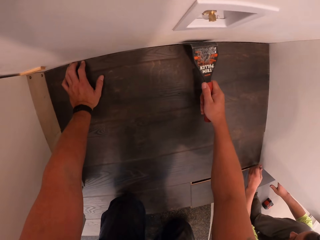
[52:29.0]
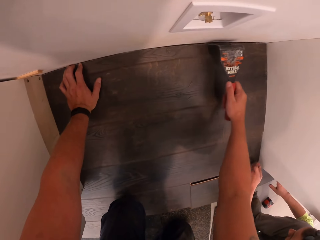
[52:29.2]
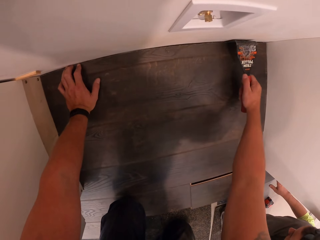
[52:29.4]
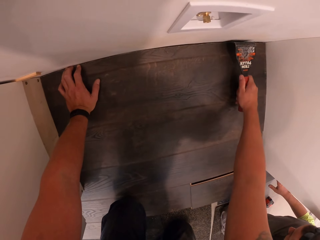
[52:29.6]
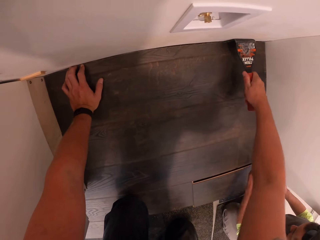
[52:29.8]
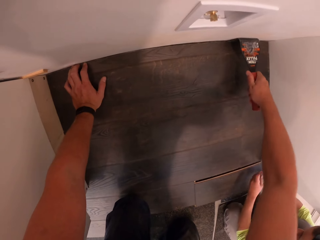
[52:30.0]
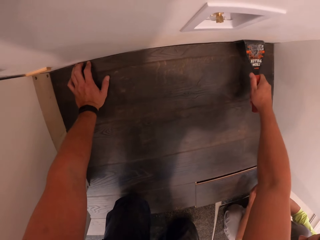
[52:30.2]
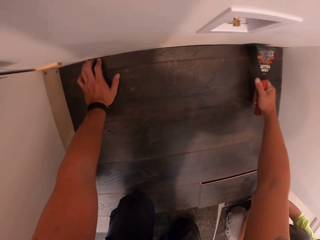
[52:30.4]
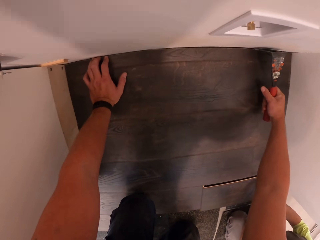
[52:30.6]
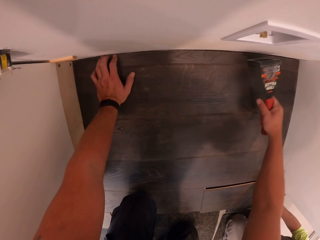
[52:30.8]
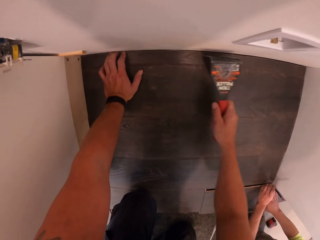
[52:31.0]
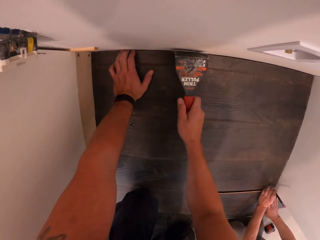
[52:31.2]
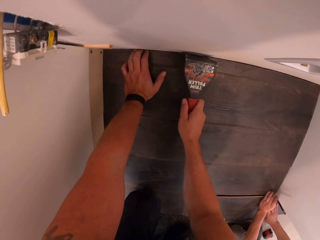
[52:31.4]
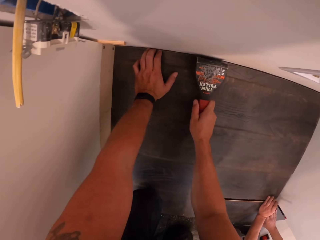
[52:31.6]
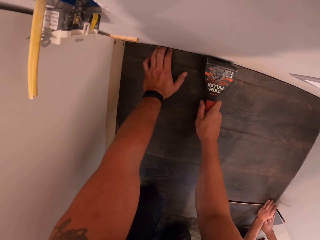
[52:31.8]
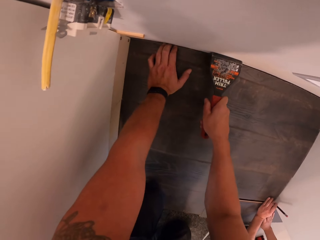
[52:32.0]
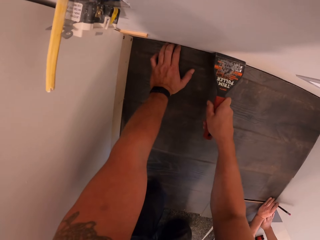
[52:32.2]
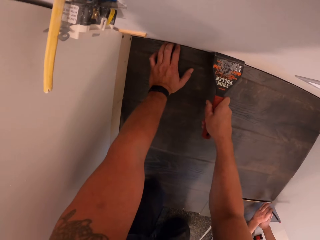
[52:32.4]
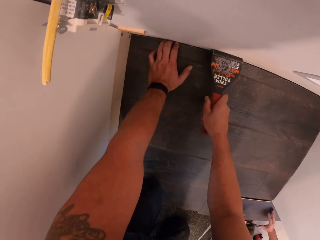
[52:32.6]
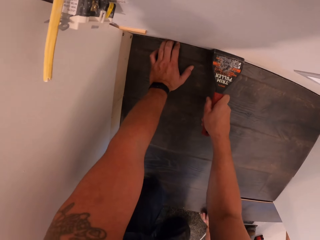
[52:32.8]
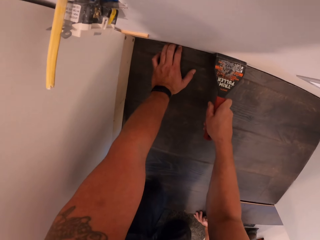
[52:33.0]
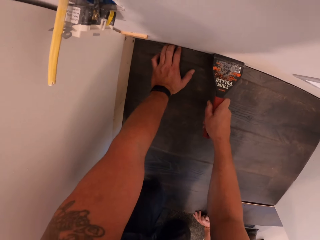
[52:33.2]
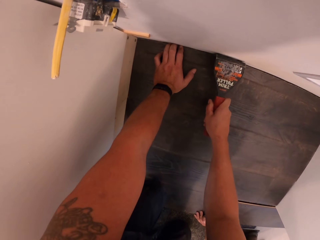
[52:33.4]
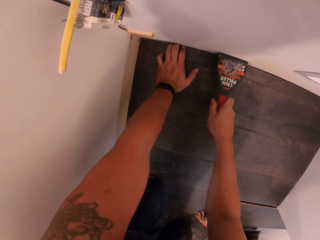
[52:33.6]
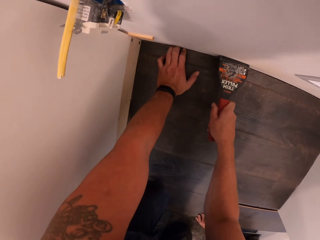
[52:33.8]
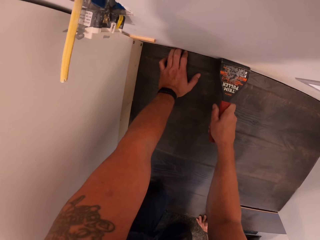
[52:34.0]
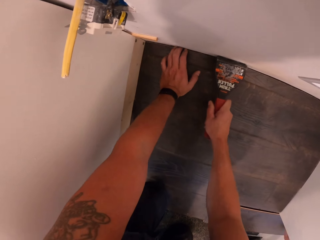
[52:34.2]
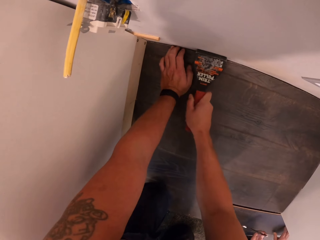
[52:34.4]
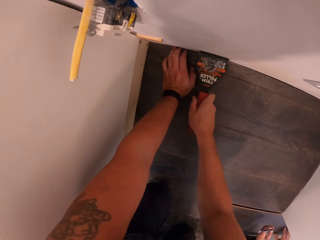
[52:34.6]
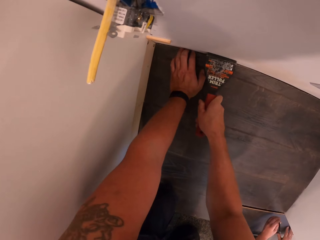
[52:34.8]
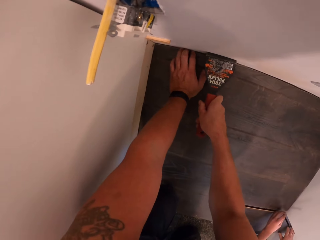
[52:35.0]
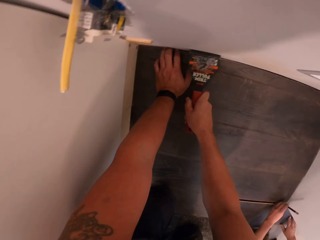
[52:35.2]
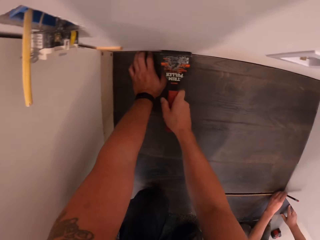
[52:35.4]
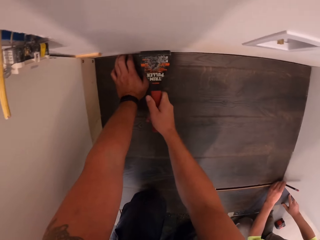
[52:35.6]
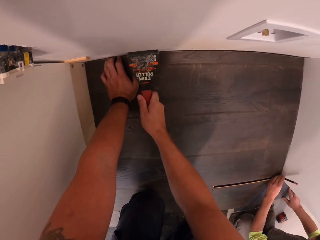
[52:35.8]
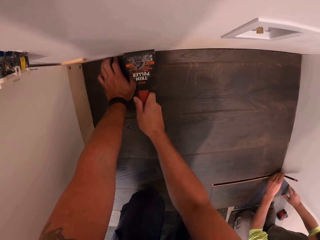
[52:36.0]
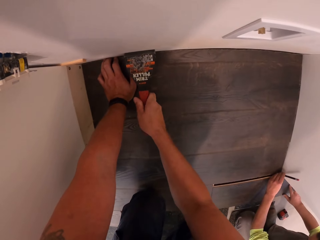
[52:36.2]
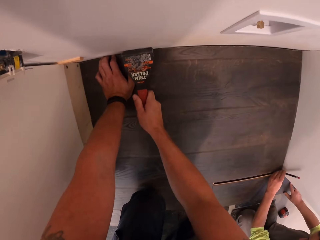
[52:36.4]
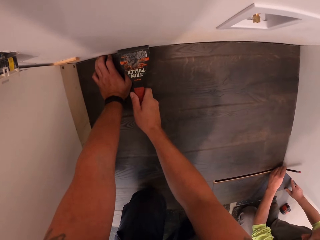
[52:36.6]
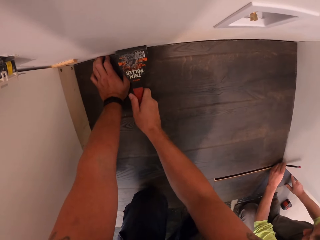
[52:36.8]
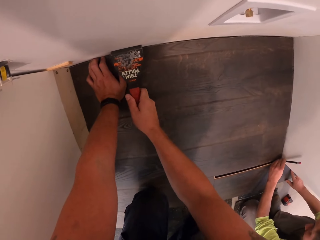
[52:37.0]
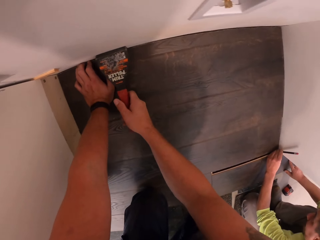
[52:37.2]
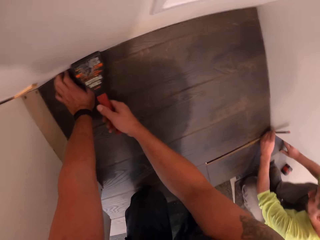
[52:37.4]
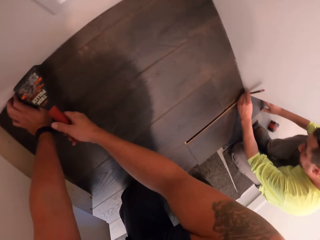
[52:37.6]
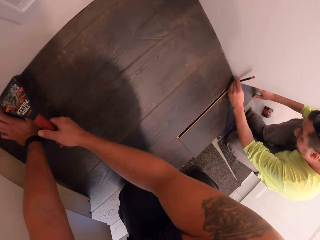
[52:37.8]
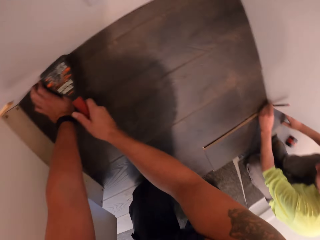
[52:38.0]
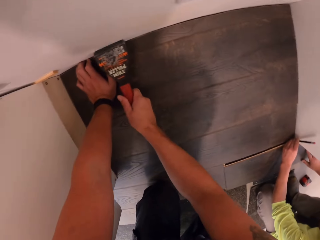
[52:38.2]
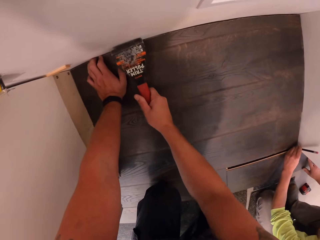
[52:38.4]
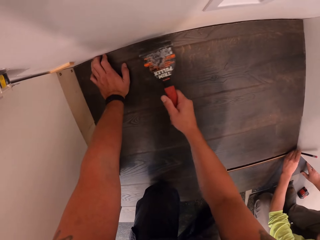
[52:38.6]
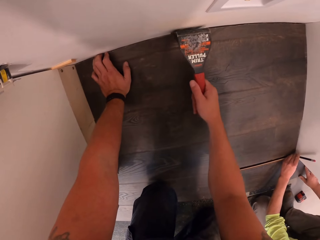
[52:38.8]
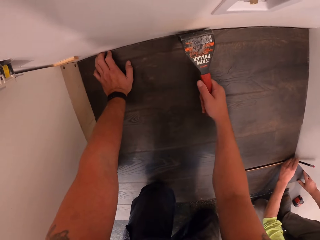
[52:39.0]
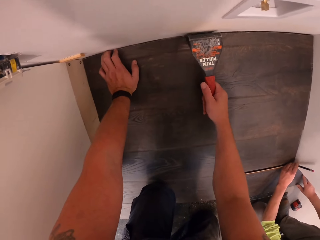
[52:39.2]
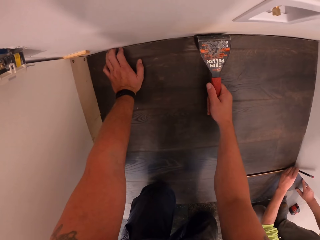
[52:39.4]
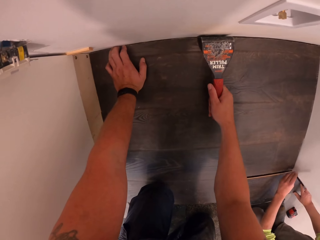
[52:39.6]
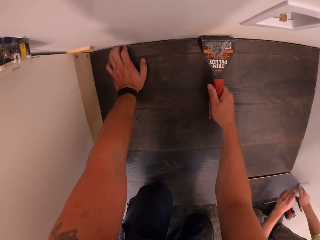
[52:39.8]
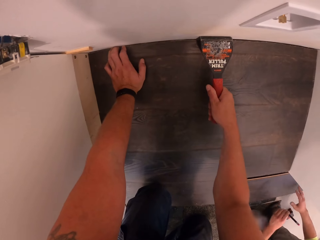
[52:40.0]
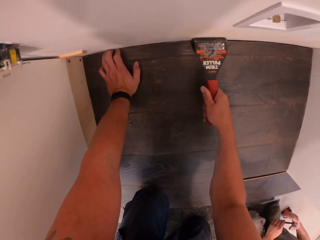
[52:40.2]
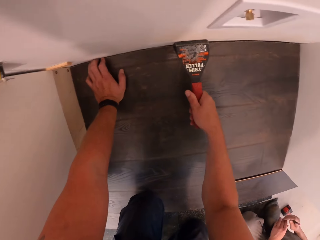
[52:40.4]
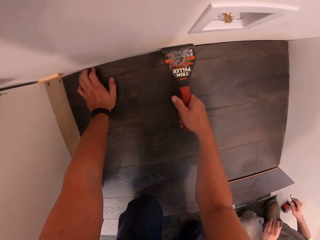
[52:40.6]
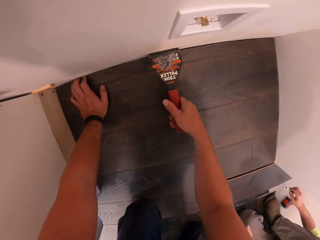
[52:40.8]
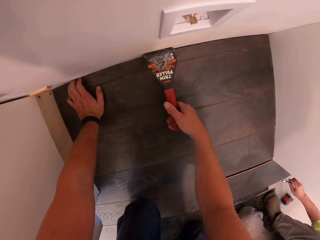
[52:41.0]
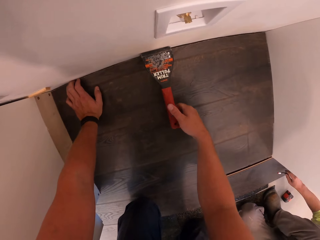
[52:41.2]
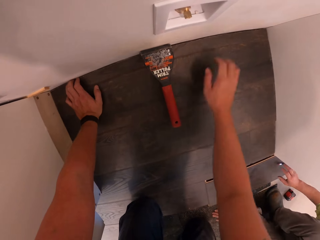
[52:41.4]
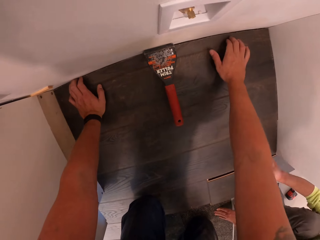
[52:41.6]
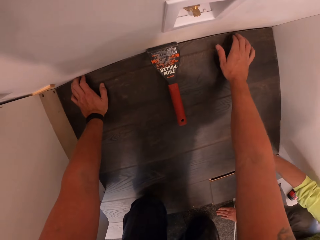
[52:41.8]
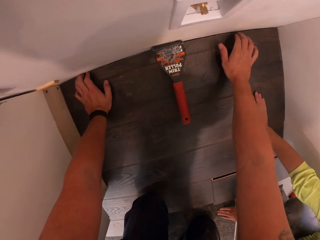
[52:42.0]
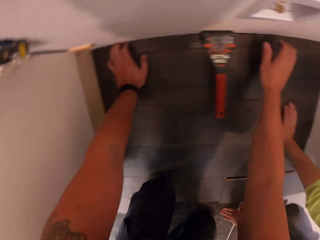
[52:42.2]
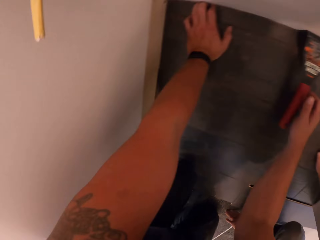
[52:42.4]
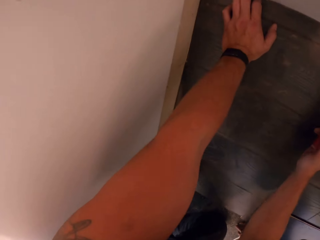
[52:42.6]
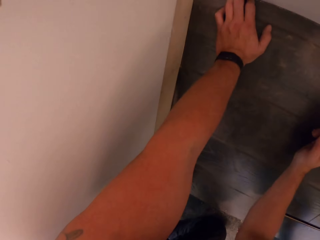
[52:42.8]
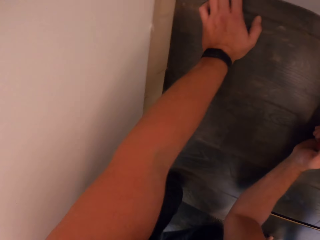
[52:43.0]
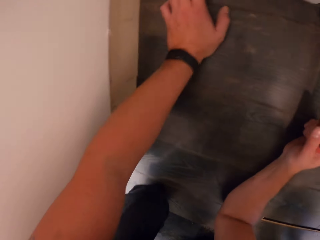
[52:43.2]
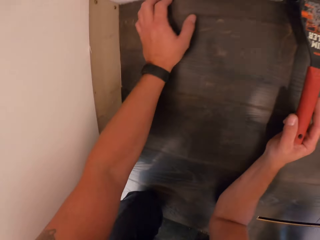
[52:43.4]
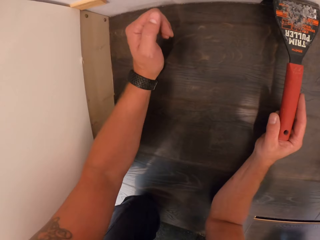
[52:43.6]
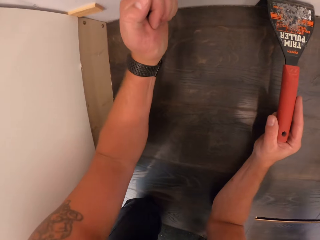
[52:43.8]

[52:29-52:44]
The camera wearer lifts something. They put something between the timber and the wall on the other side. They lift something. They hit the wooden floor.

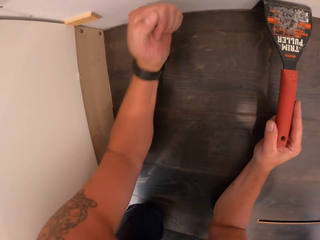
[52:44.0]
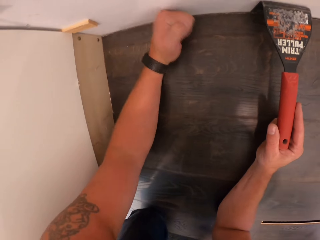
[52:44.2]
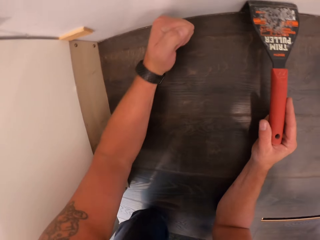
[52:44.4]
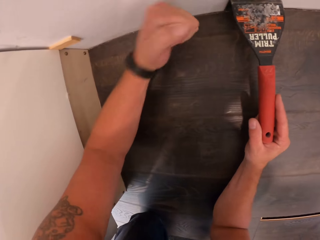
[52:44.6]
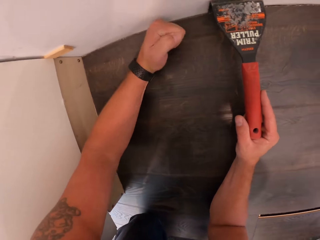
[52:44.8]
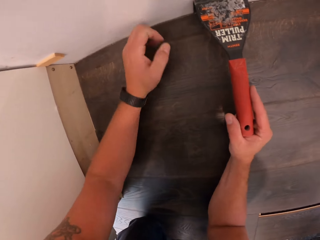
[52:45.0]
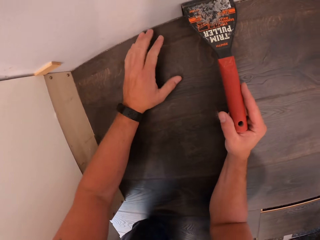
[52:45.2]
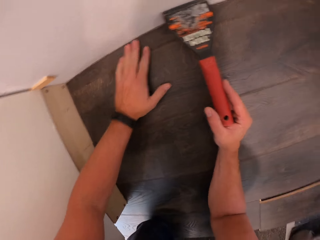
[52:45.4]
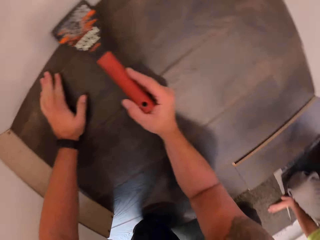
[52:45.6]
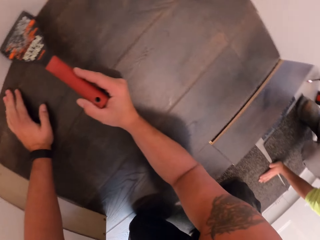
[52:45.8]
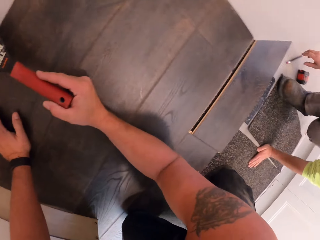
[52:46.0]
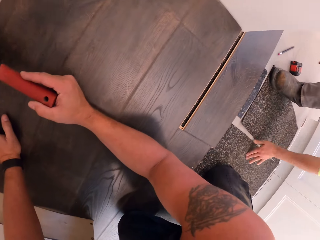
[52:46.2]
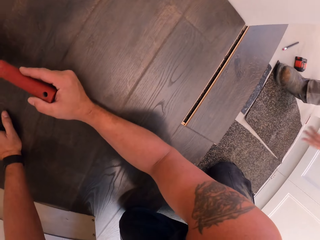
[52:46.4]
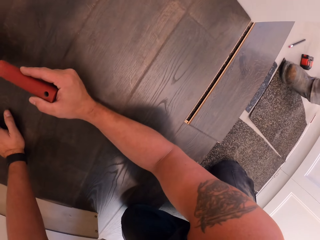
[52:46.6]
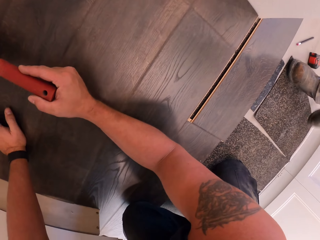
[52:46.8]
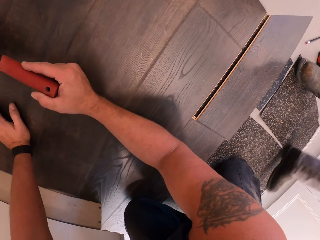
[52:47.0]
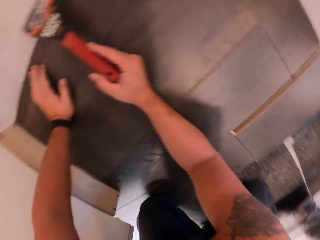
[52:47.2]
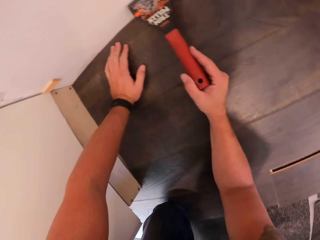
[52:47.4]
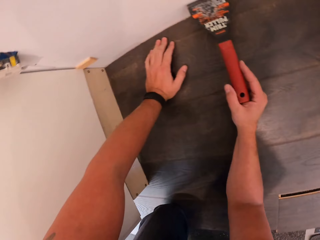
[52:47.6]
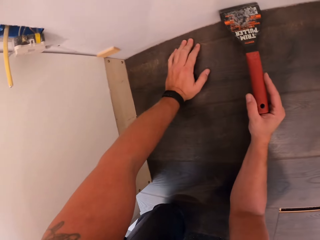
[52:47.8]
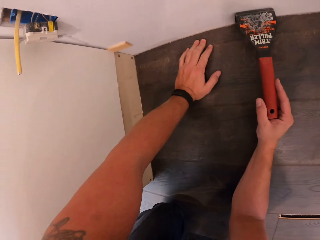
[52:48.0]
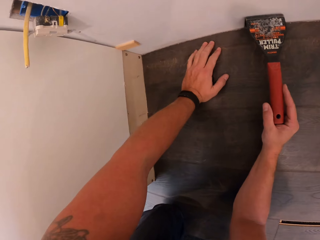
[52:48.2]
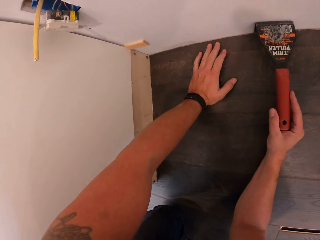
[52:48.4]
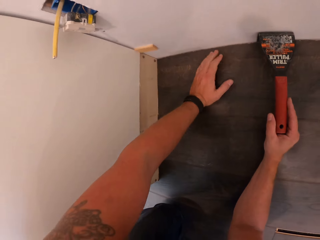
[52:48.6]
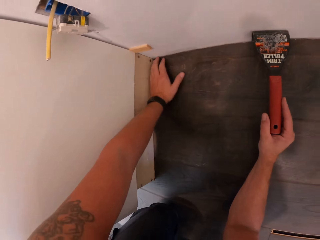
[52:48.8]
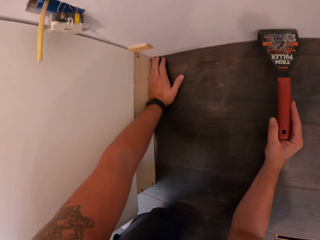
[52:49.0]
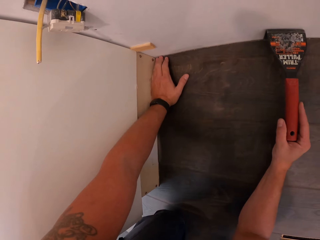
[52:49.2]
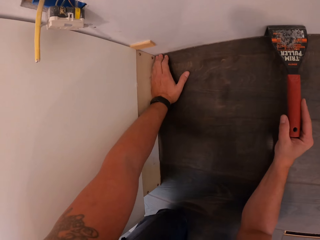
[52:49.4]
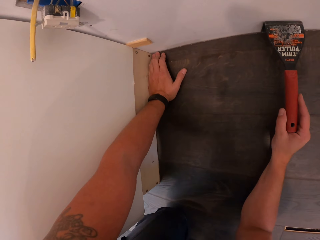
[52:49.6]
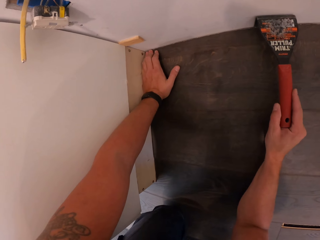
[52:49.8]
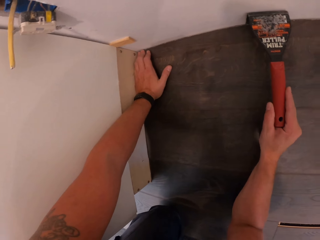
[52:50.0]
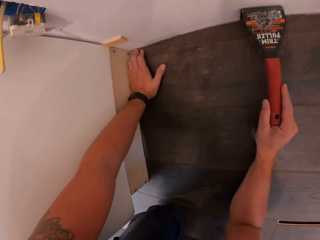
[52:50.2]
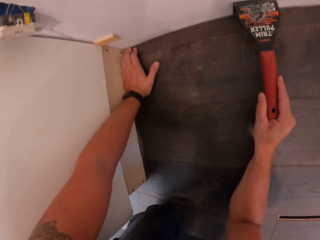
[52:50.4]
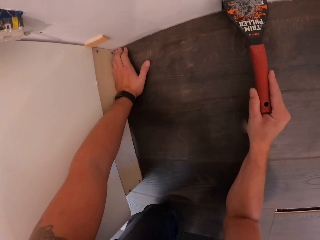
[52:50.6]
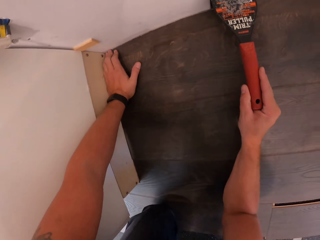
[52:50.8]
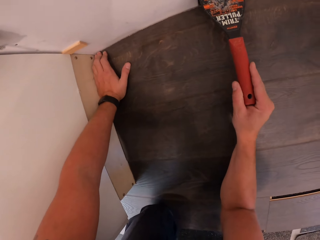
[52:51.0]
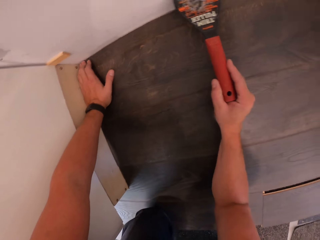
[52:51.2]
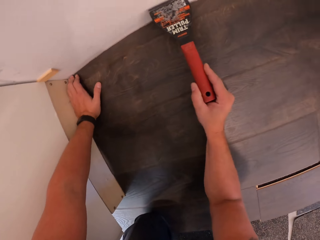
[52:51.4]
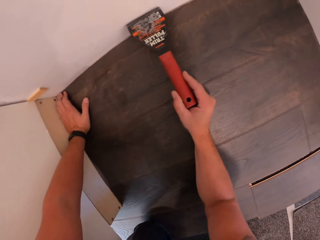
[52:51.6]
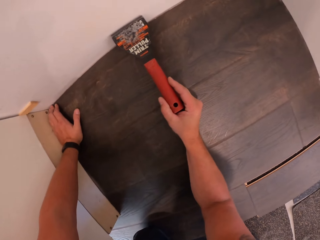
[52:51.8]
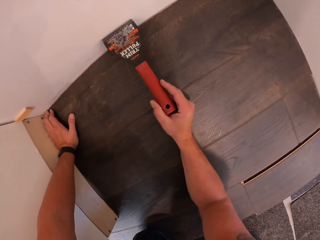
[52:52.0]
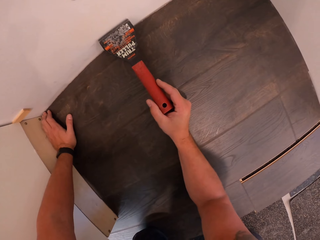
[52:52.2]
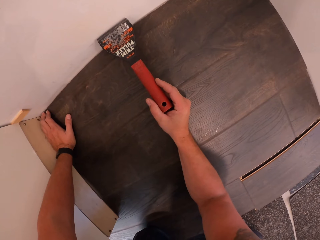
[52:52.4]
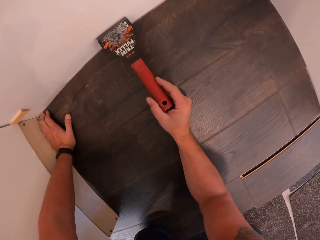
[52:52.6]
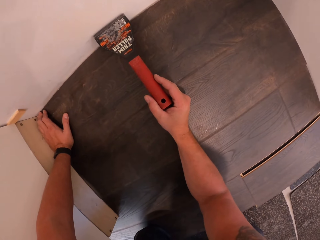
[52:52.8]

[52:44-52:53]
The camera wearer hits the wooden floor with the left hand. They stare at the wooden floor.
